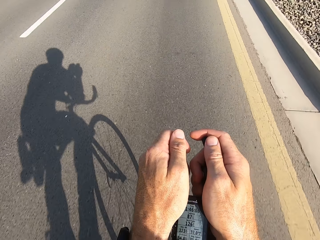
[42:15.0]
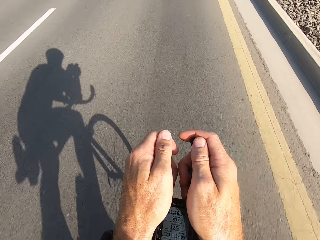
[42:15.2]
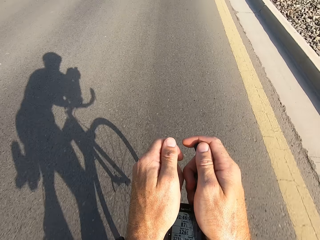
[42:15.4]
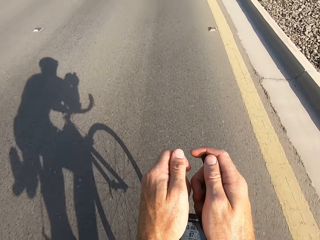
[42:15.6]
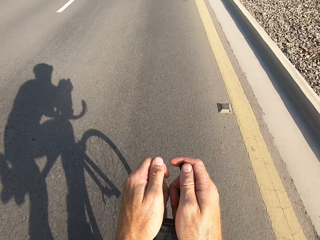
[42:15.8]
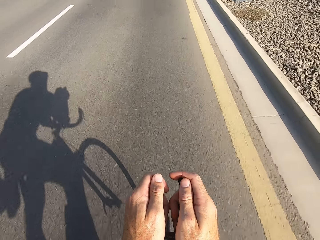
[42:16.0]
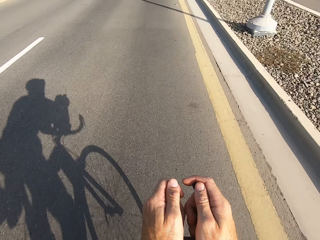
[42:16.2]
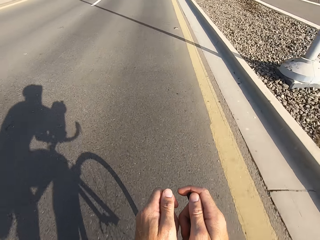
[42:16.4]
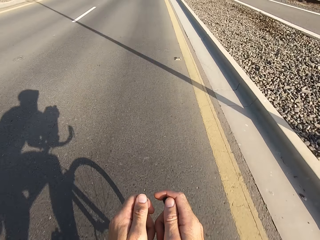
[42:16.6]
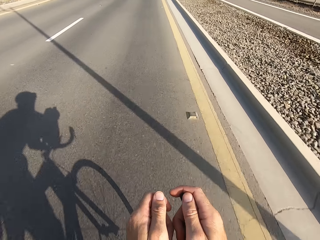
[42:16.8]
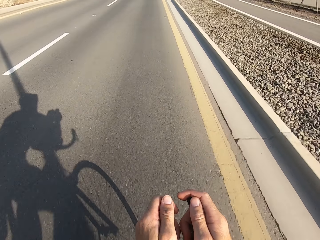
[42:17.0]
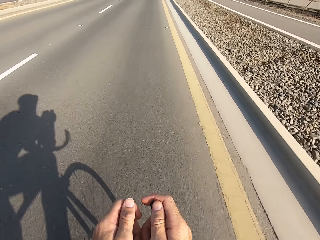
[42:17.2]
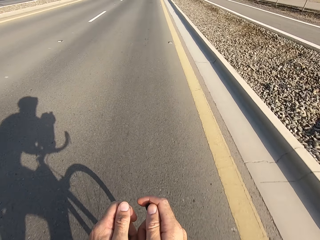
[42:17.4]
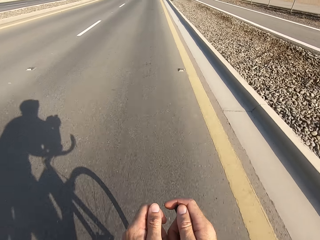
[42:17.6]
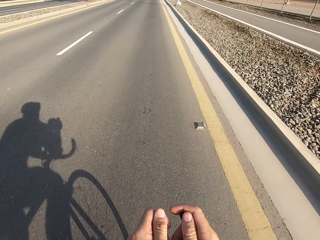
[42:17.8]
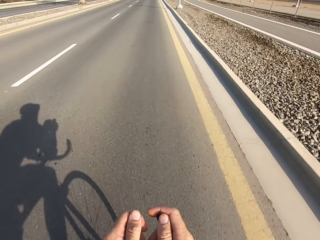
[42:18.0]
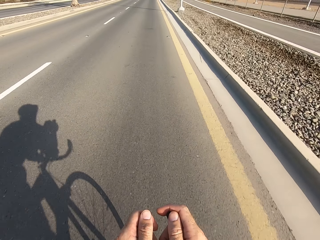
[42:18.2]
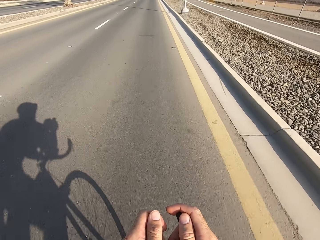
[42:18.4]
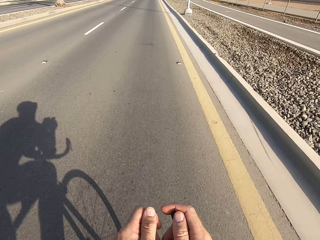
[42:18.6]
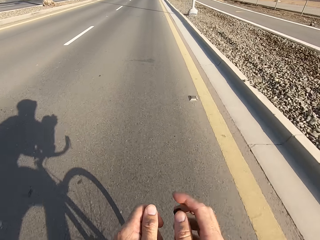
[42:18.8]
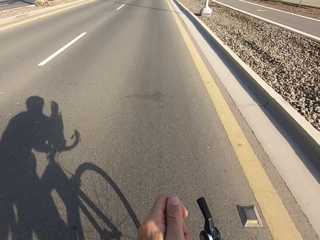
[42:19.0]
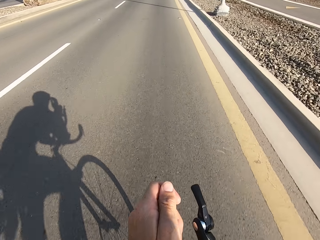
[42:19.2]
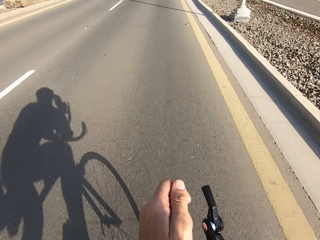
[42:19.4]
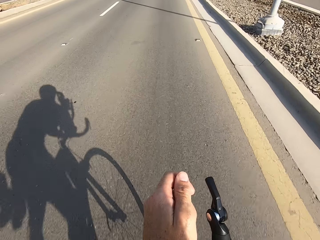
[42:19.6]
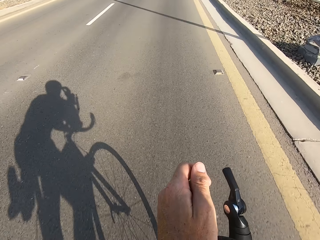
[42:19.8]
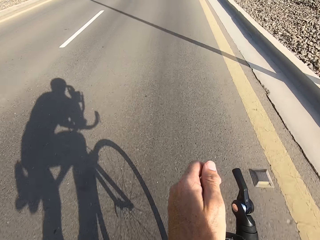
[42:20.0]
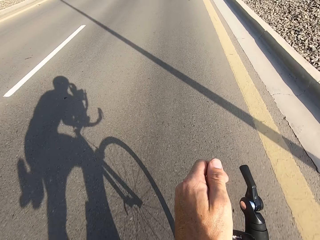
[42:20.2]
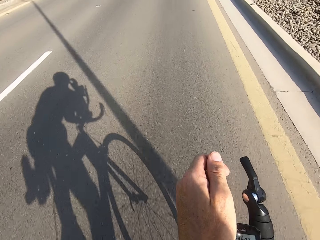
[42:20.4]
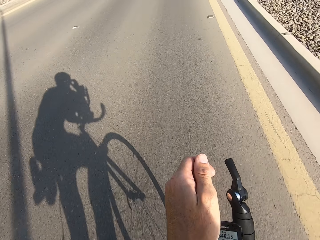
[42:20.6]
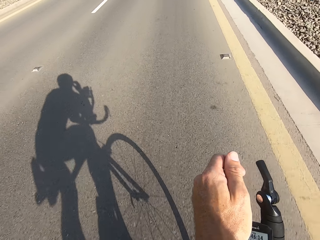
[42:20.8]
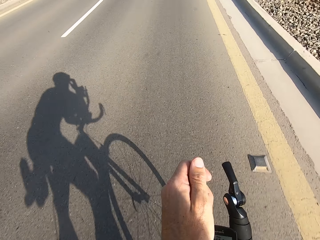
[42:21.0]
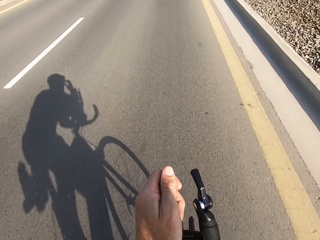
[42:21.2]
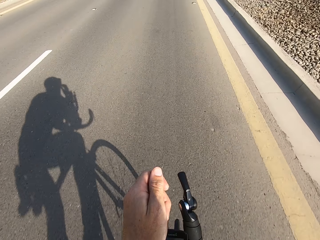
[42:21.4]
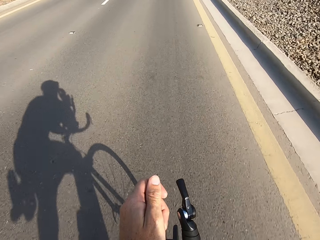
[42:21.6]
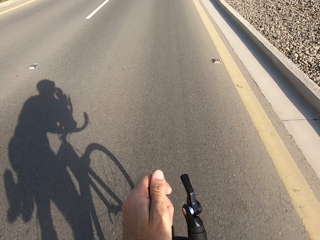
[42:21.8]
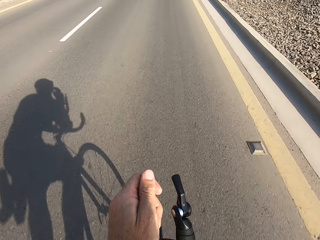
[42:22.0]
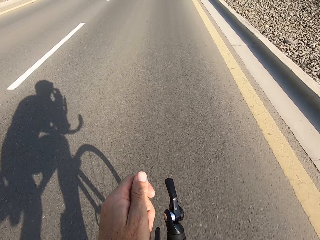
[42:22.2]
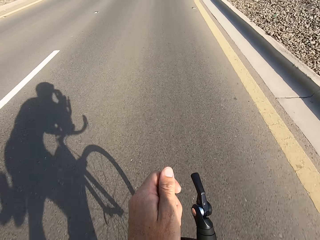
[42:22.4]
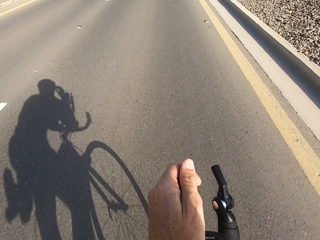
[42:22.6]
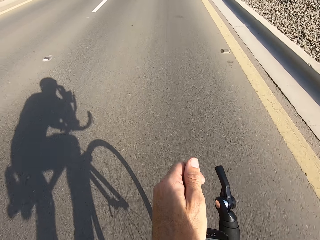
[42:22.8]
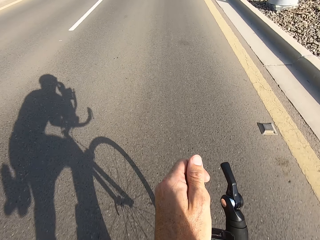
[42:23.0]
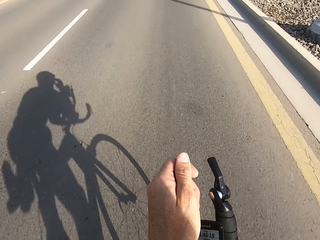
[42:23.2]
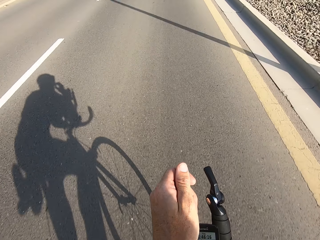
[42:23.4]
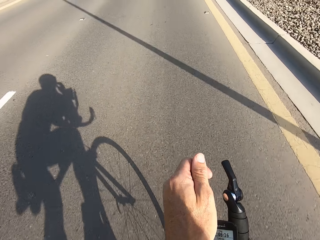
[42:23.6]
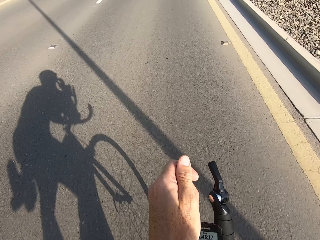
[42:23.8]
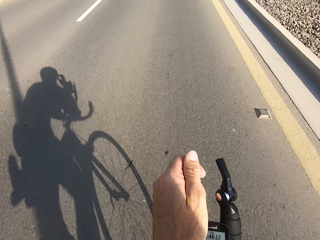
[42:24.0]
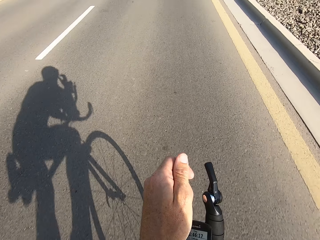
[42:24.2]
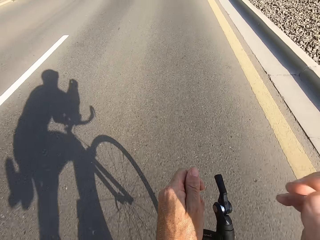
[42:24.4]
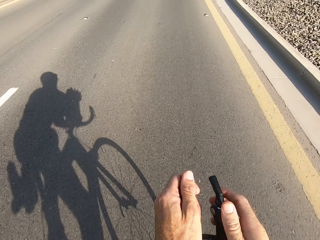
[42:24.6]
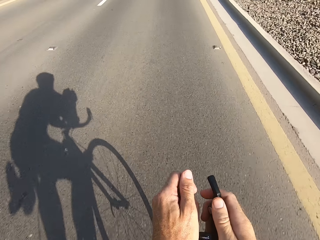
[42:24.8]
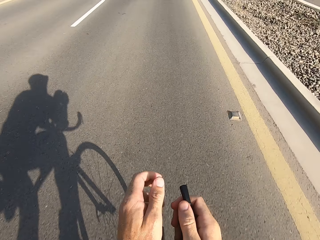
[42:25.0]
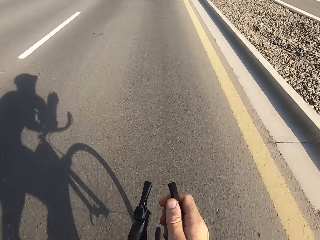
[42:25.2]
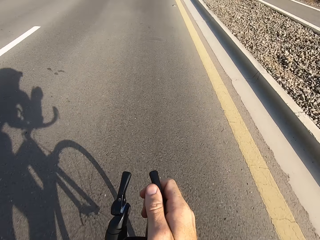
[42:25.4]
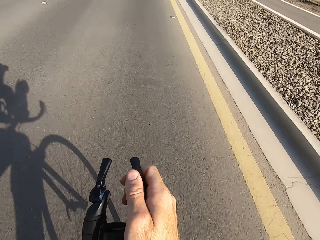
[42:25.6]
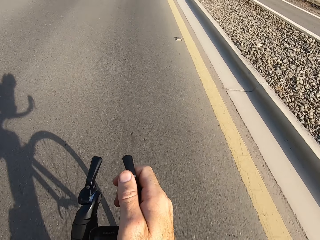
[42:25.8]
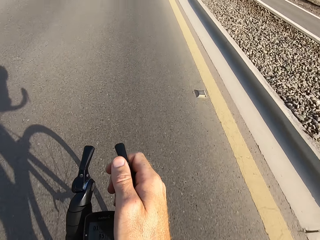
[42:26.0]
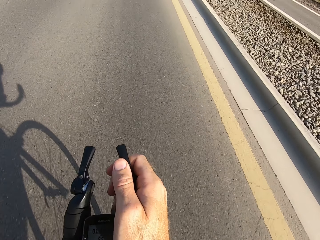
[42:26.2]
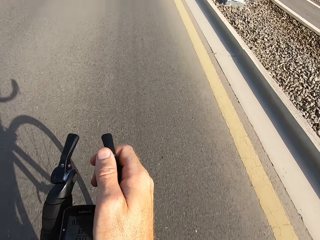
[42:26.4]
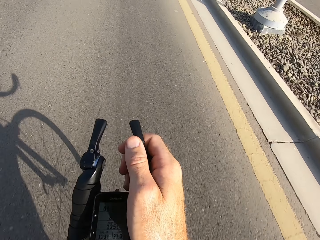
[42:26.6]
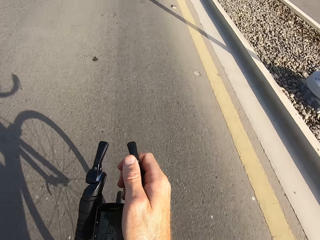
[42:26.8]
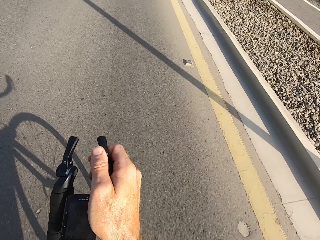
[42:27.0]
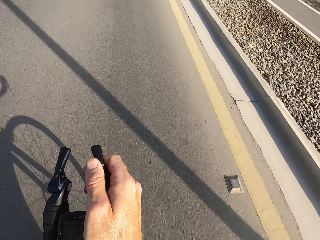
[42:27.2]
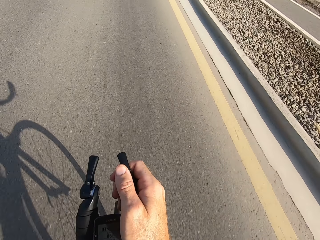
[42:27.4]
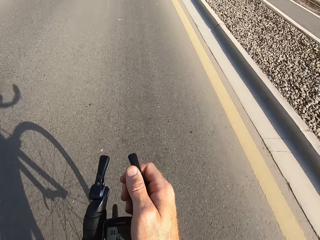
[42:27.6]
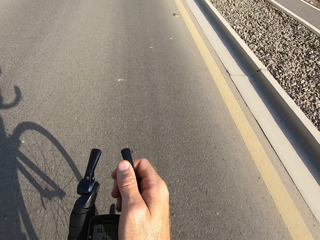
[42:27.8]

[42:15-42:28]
The camera wearer swings the right hand. They touch something. They swing the right hand. They hold the bike rest handlebar. They swing the left hand. They touch something.

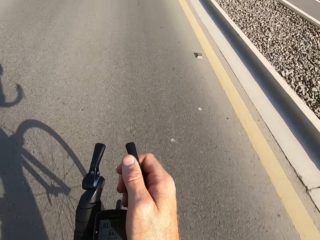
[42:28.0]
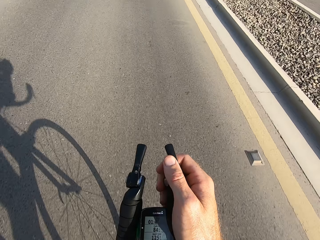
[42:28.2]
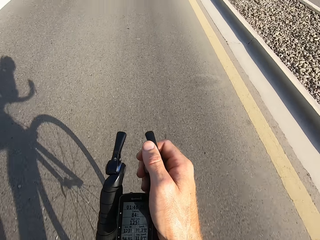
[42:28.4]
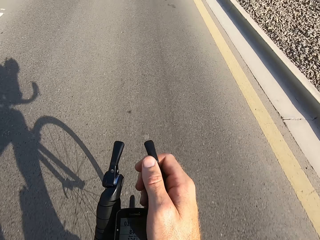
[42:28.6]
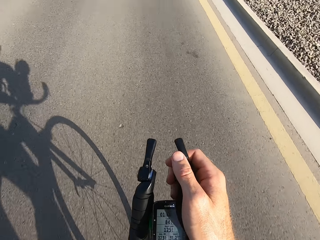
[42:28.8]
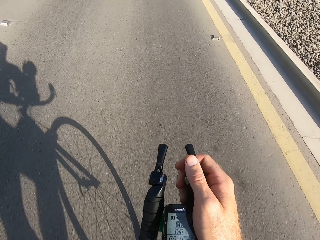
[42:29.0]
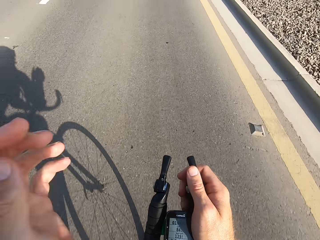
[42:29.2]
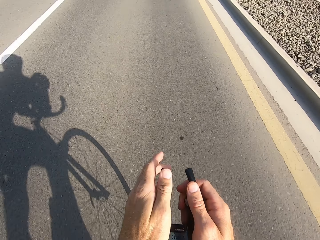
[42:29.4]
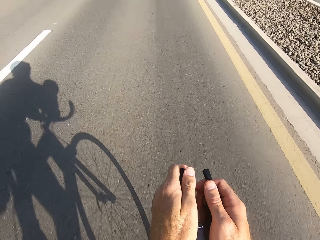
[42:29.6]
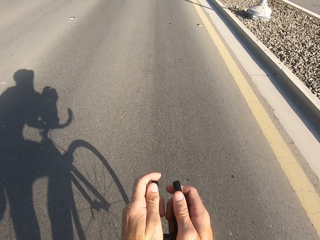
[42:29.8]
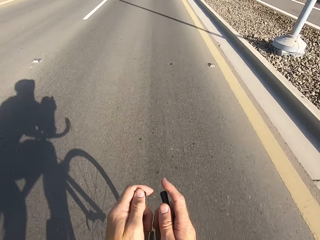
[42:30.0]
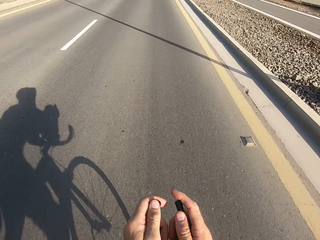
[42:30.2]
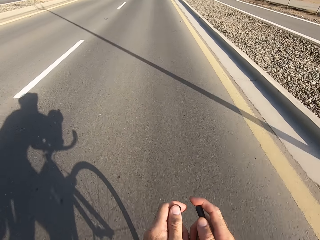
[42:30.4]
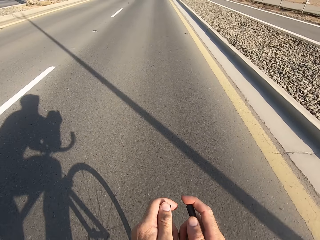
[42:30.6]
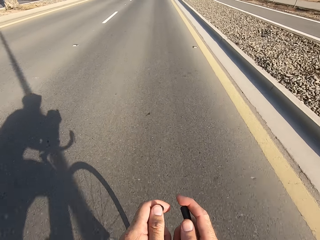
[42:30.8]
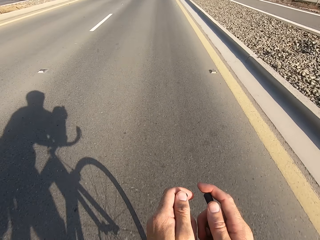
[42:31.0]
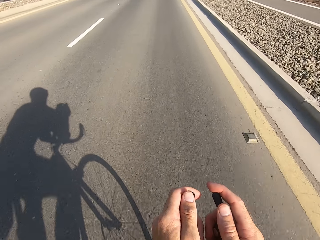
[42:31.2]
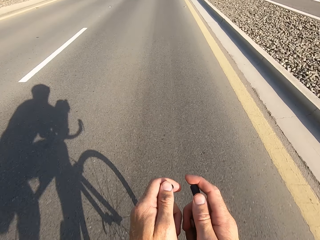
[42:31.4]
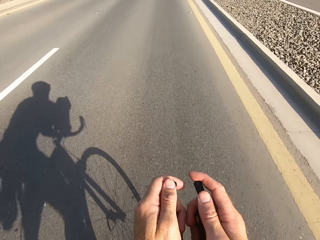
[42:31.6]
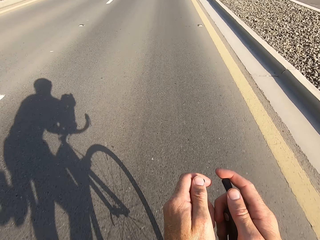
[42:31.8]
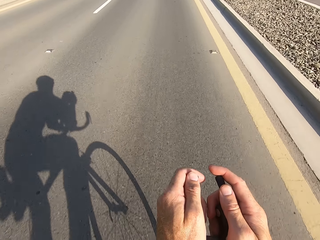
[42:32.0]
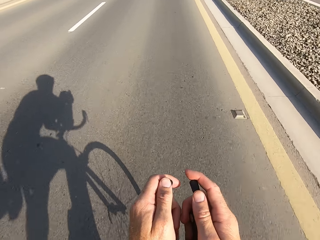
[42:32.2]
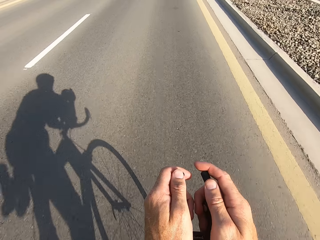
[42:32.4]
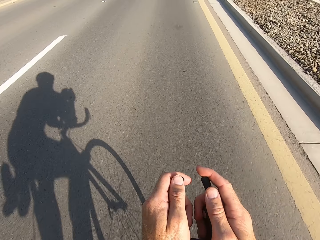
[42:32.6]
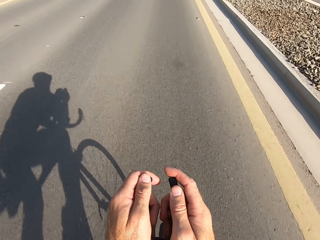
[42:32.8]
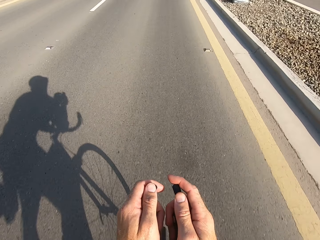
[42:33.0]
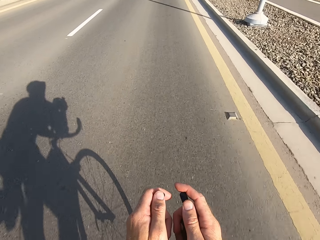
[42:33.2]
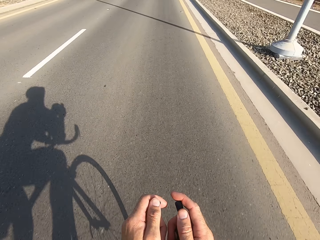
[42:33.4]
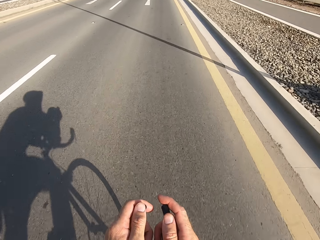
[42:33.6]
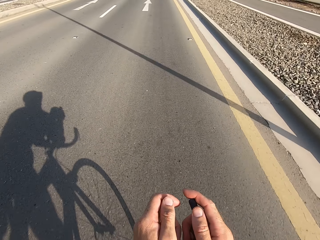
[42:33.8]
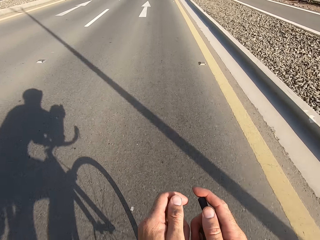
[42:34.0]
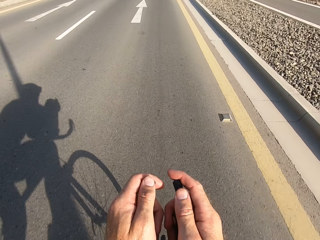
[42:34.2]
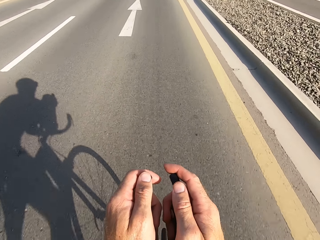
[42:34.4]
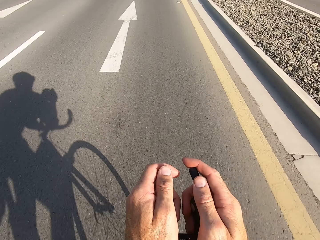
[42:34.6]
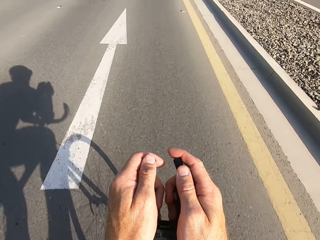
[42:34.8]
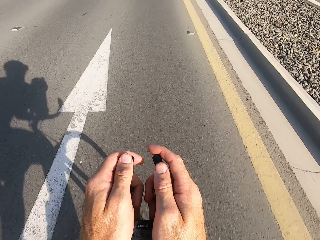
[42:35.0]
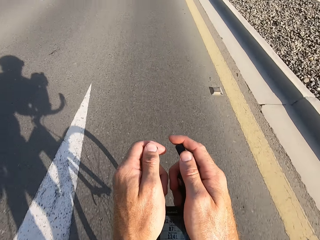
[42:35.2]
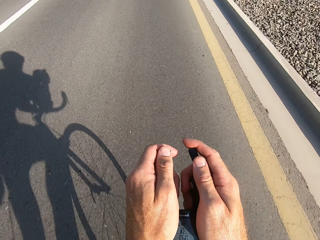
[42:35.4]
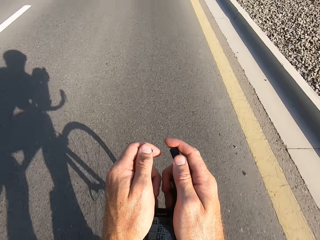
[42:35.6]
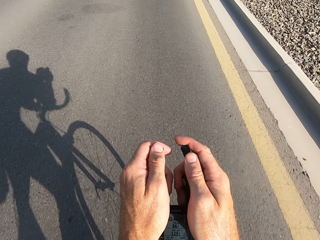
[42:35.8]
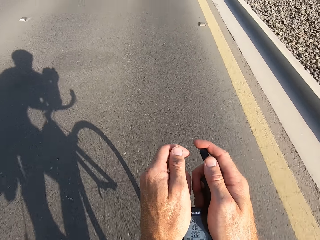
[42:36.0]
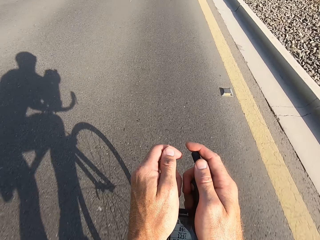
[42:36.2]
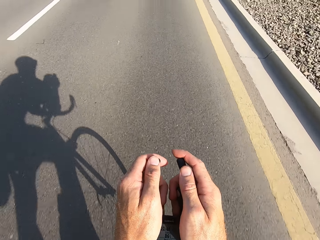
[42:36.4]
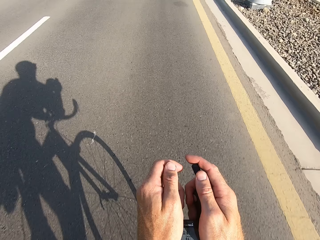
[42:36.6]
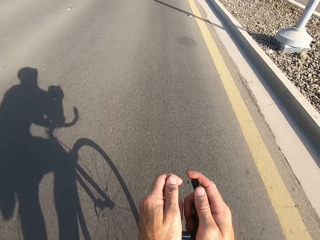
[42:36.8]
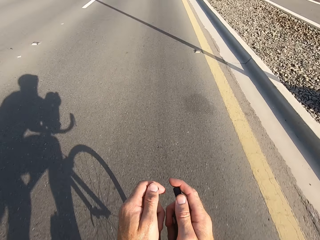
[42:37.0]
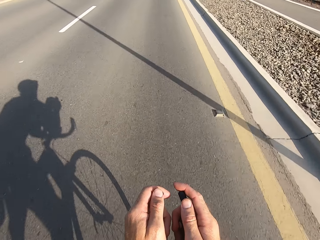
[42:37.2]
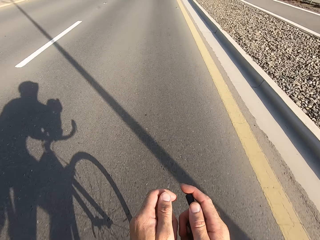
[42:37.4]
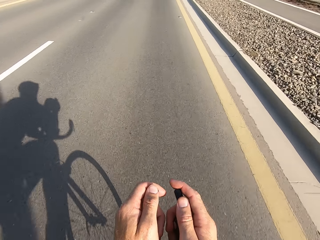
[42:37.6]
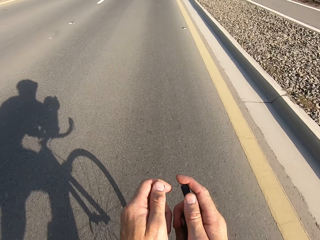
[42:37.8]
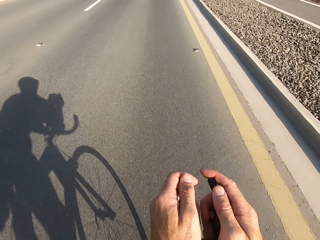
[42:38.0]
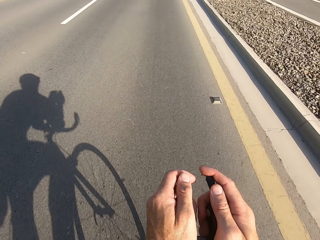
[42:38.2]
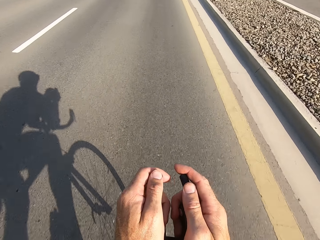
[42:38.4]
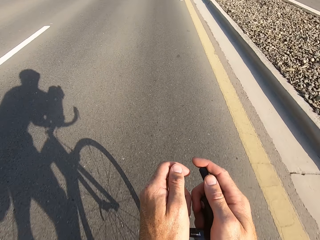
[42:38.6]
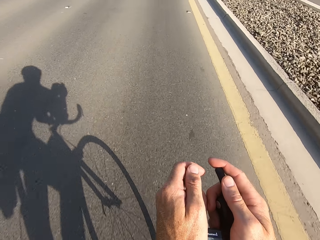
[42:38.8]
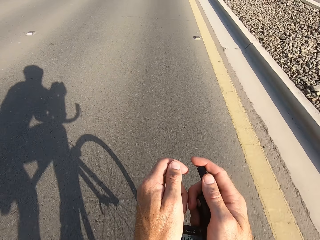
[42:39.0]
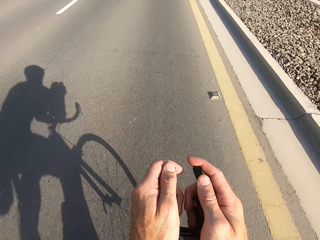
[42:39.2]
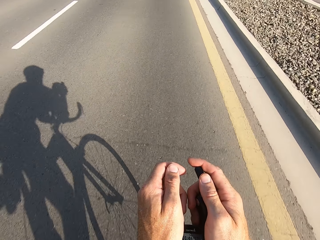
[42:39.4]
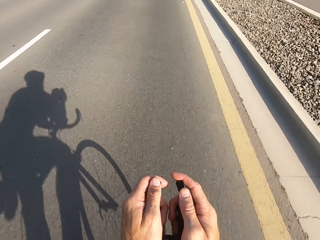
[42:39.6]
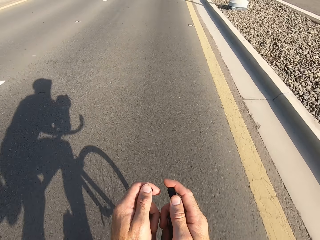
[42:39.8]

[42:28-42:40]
The camera wearer swings the left hand. They hold the bike rest handlebar. They cycle on the road.
